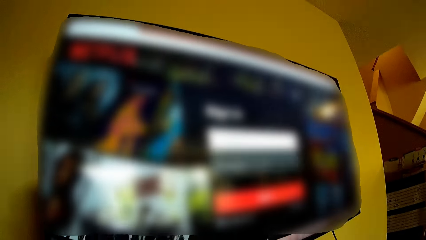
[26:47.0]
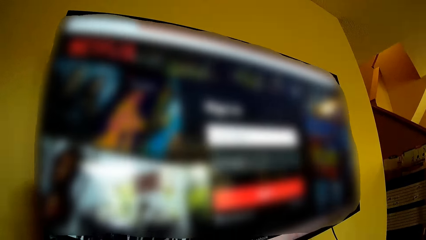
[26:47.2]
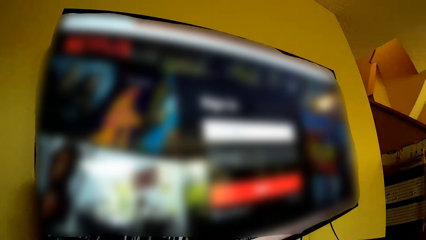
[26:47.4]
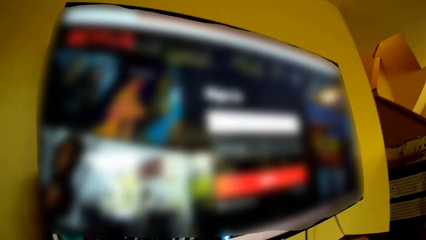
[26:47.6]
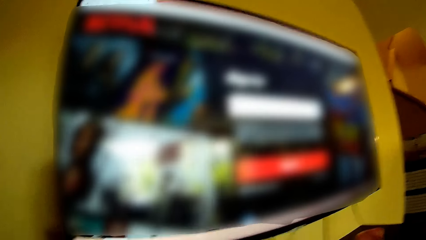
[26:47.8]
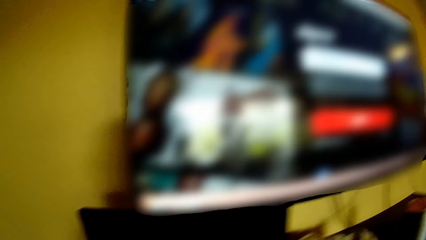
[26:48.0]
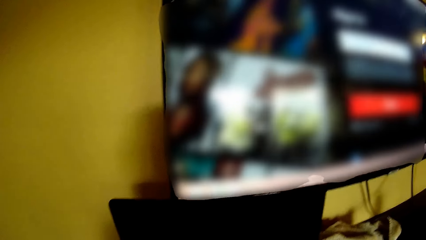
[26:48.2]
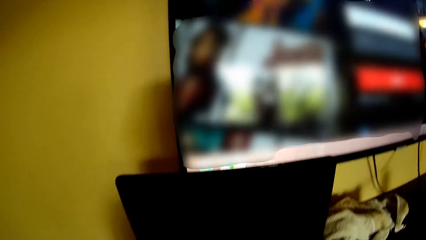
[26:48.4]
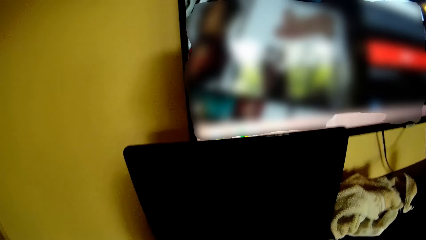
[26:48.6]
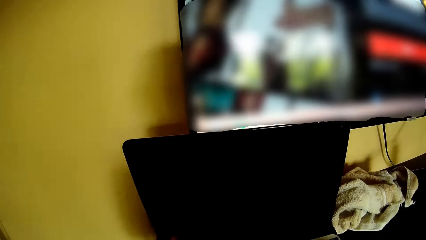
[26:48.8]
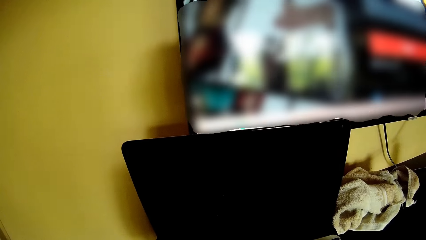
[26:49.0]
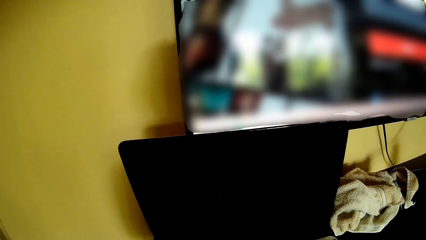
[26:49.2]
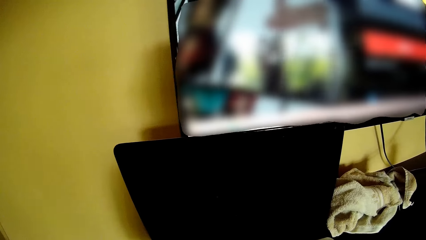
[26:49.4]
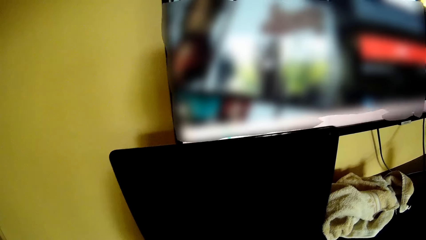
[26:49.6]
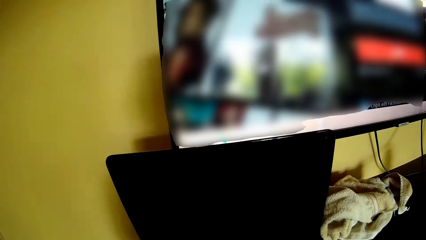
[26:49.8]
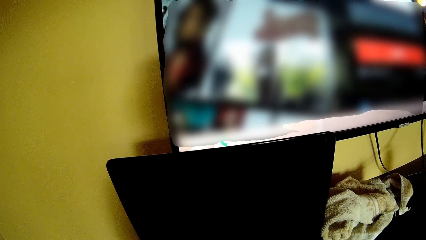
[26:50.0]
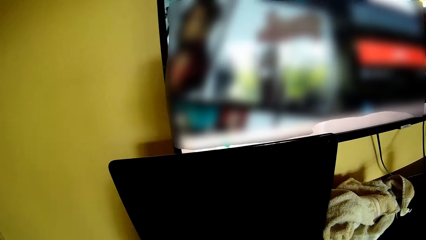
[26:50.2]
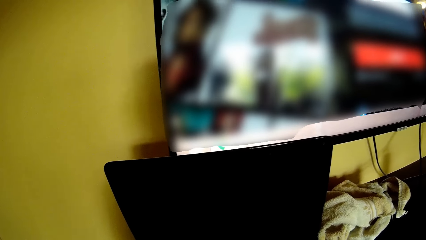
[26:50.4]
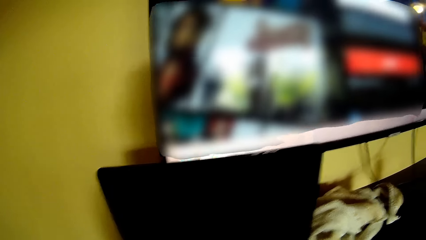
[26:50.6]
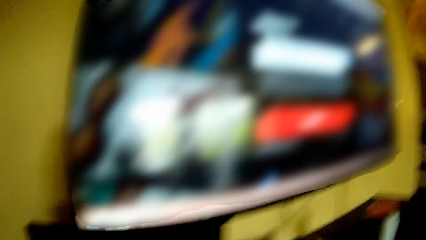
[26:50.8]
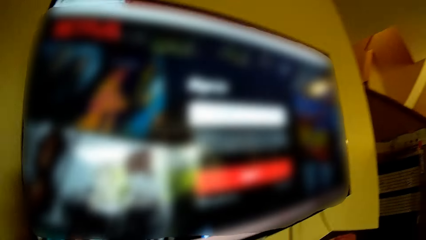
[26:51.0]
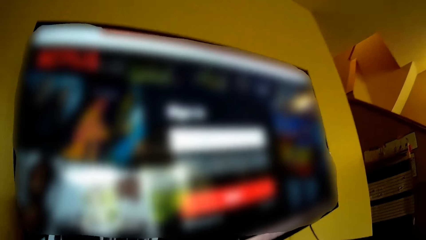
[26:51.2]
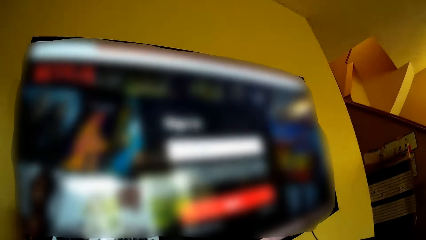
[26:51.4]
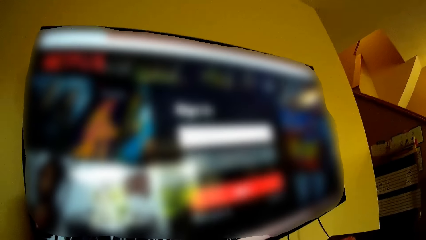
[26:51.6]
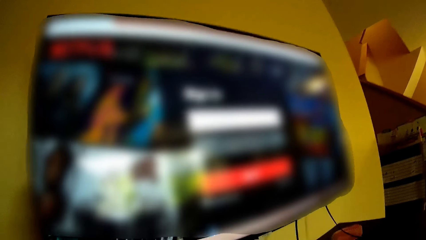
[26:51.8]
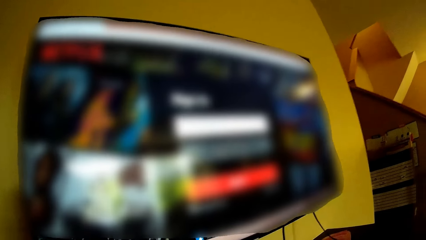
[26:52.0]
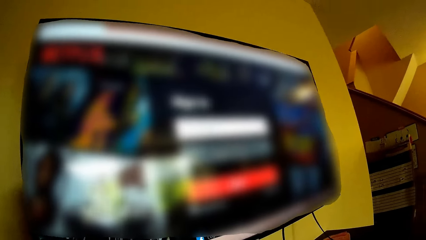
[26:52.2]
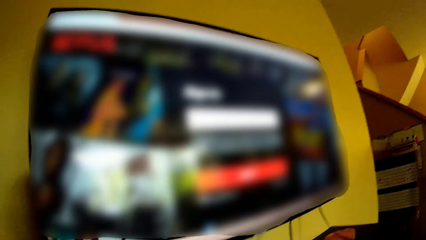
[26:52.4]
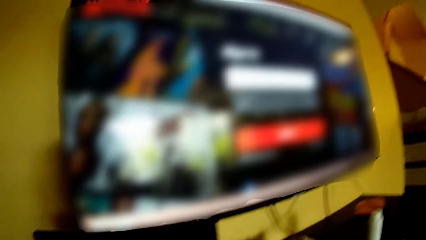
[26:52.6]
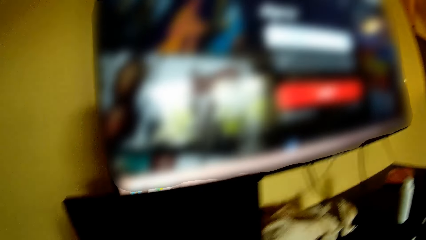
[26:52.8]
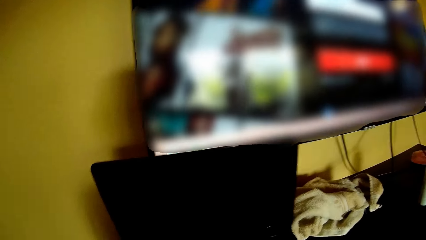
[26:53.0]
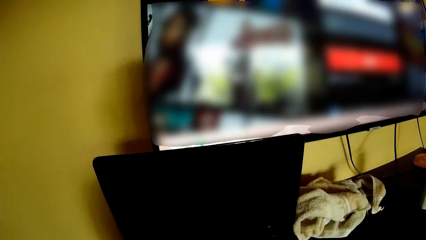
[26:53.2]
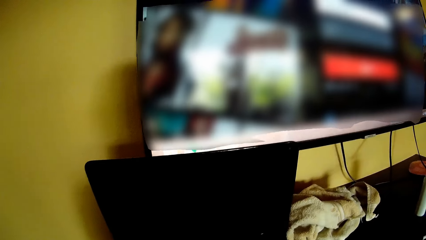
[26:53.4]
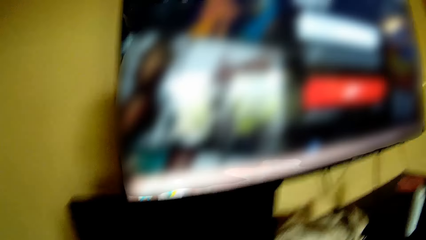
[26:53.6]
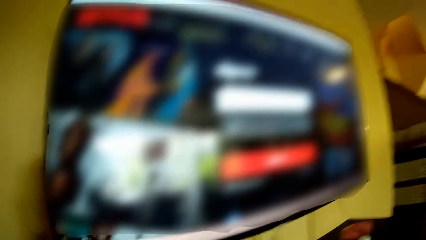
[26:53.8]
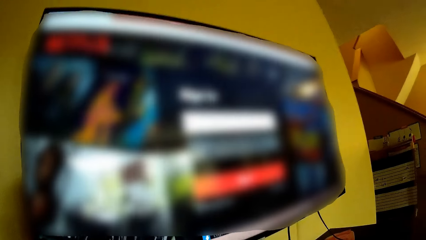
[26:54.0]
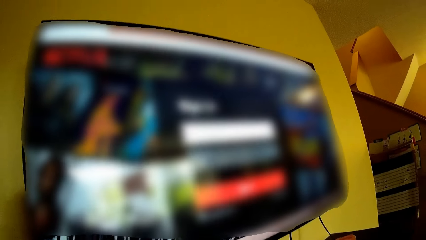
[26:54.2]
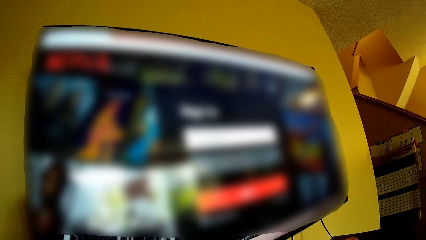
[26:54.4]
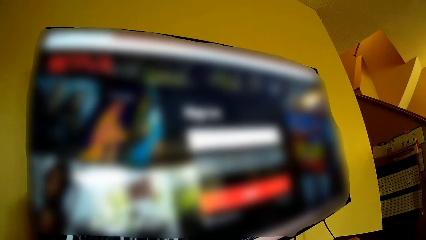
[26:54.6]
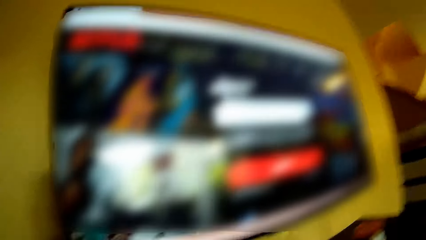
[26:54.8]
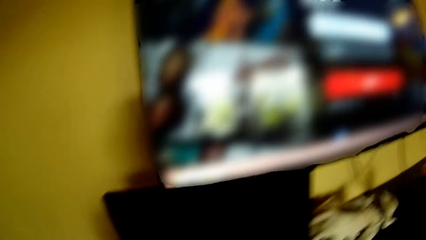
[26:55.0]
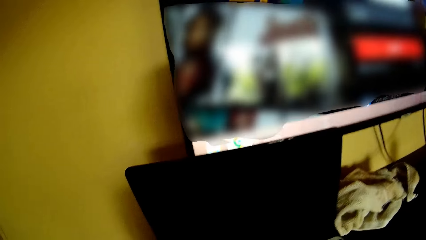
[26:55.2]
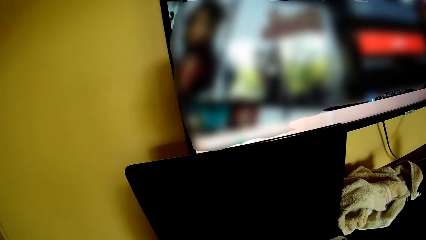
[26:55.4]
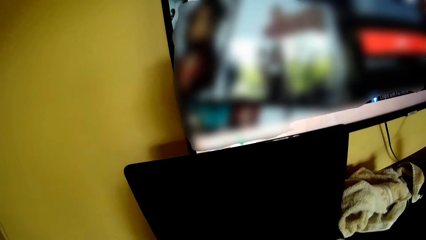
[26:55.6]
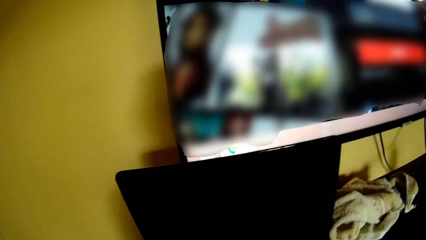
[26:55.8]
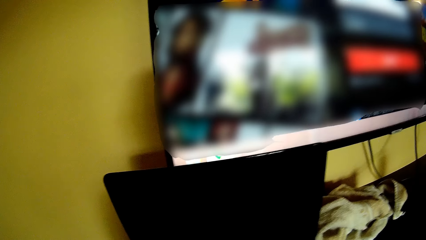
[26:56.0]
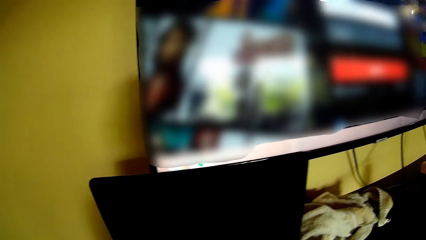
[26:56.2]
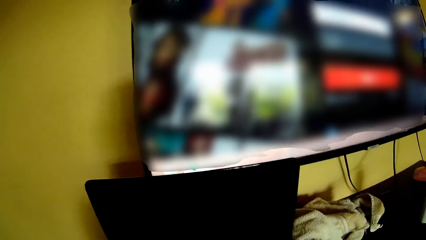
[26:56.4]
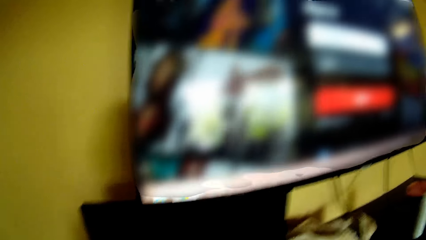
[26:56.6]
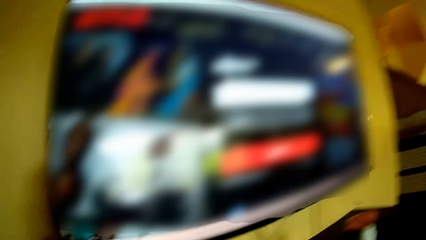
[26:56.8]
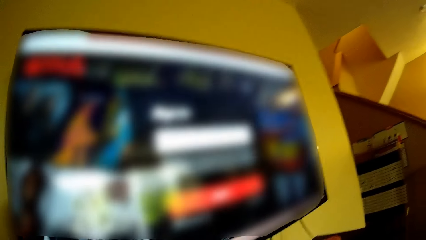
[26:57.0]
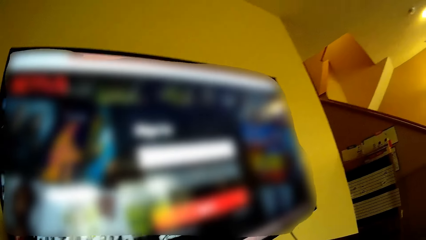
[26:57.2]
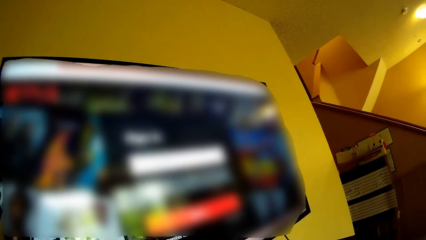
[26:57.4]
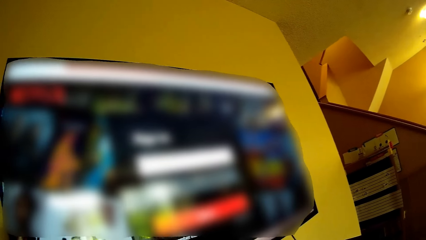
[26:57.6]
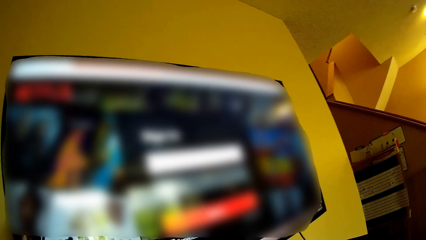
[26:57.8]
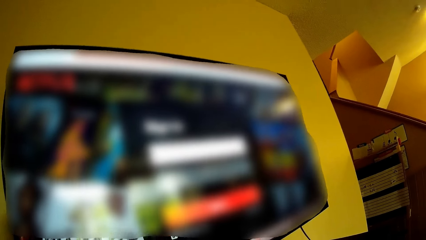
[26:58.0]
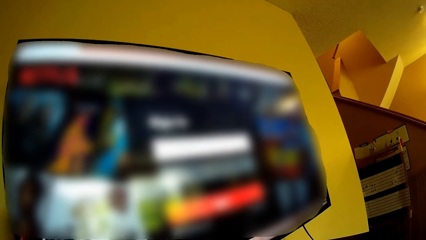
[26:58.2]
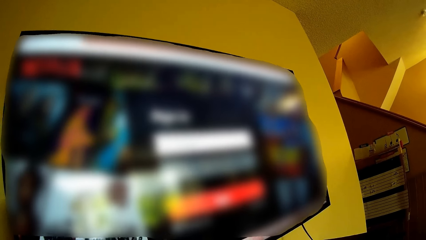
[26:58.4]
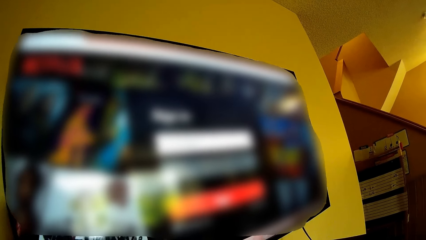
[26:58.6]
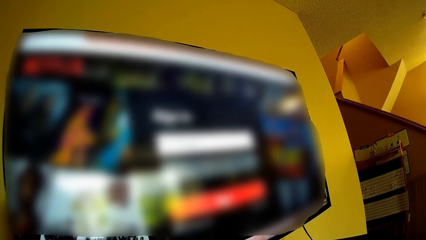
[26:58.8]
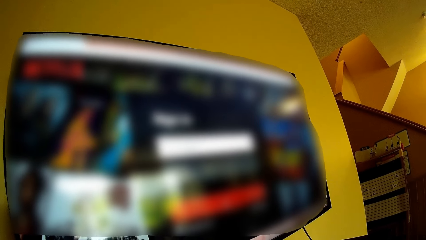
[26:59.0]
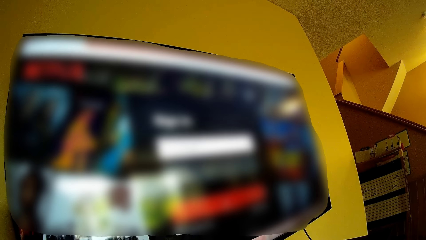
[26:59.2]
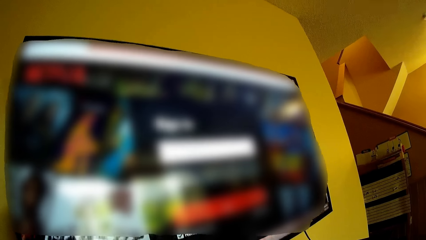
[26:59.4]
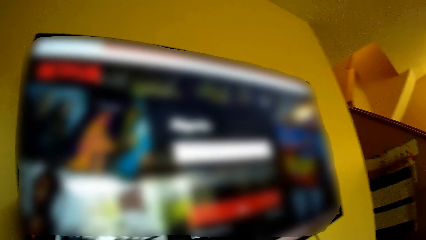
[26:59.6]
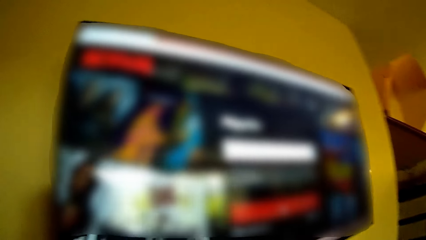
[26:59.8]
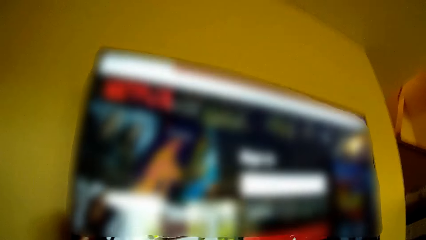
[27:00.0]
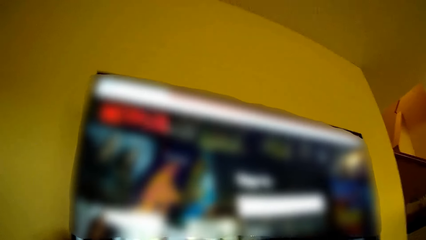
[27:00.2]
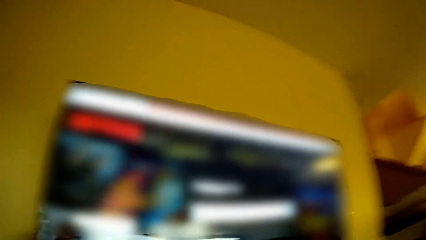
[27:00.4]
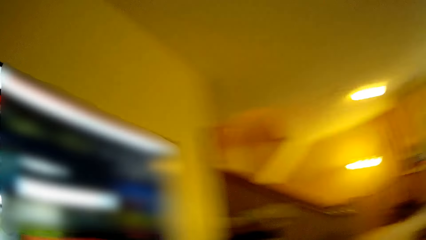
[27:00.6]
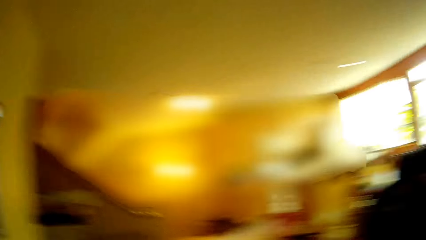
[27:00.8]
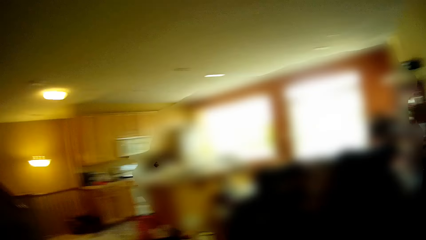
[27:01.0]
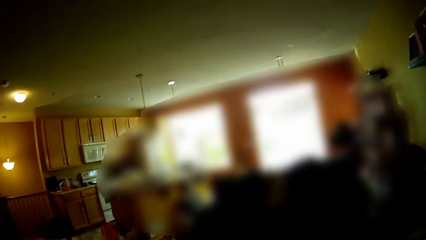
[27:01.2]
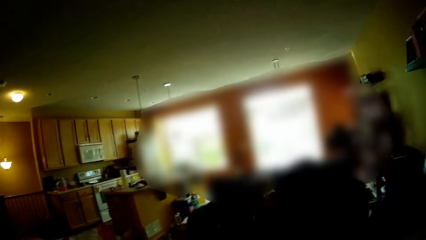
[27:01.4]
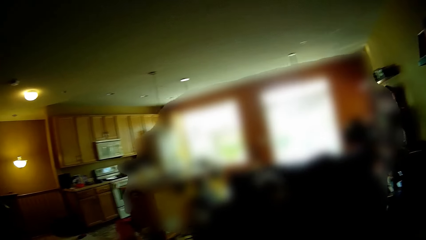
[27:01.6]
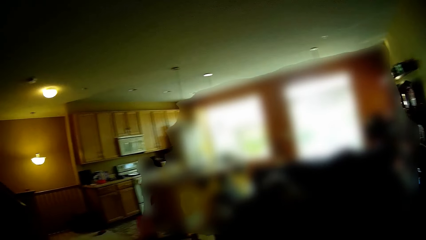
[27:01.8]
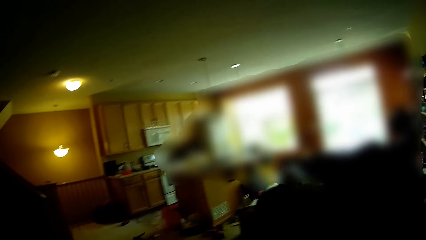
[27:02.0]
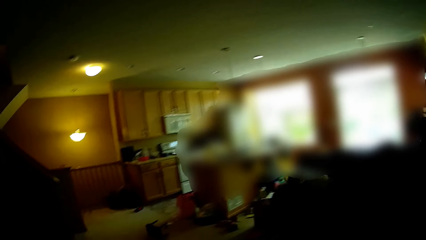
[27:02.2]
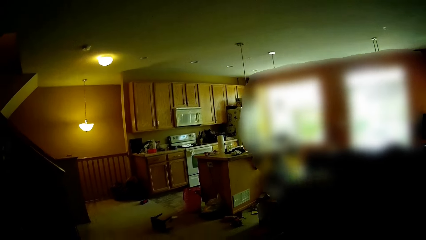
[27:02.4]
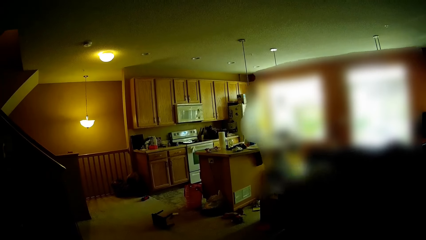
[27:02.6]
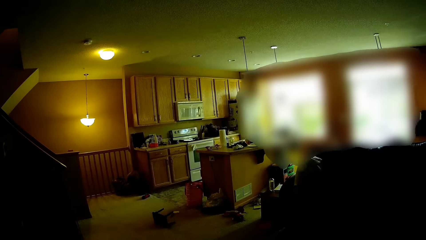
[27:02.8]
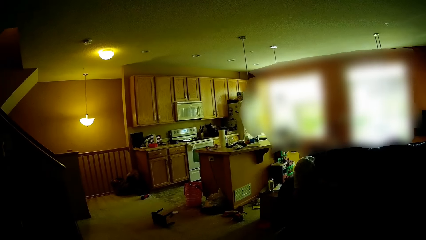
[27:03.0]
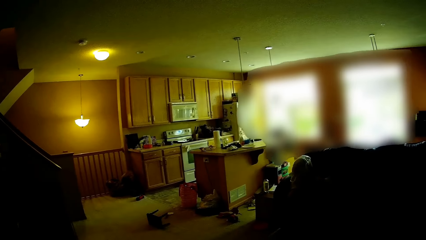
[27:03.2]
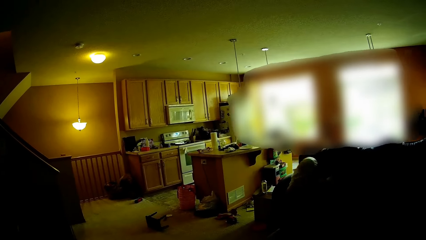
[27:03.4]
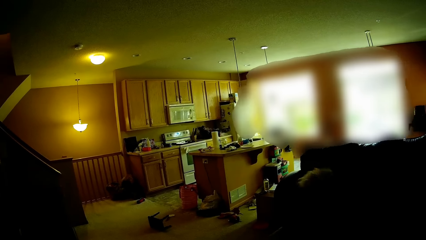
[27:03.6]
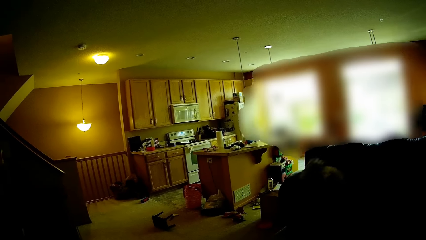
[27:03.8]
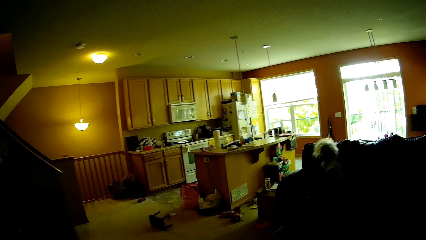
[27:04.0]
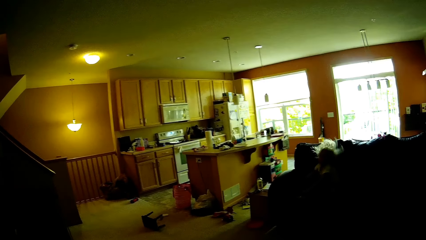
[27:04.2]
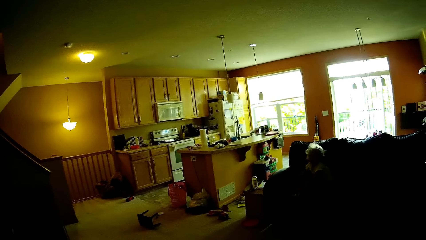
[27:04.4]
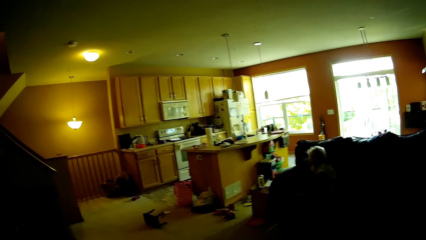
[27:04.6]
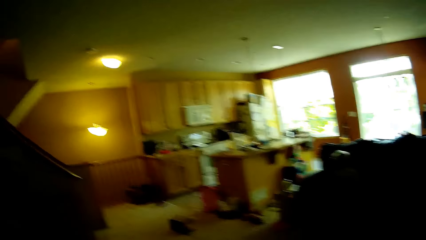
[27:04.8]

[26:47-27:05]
The camera wearer walks in the room. A child plays on the couch.
